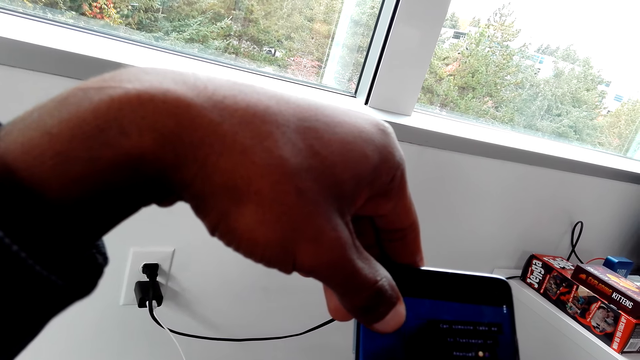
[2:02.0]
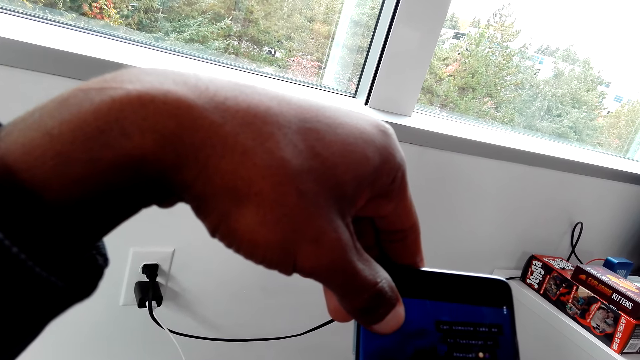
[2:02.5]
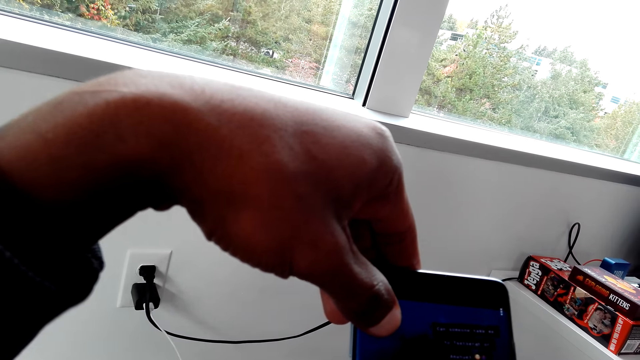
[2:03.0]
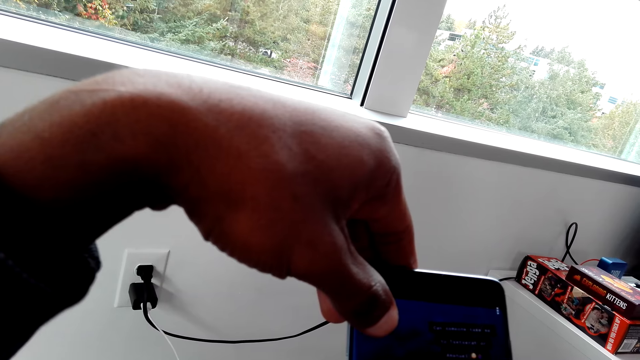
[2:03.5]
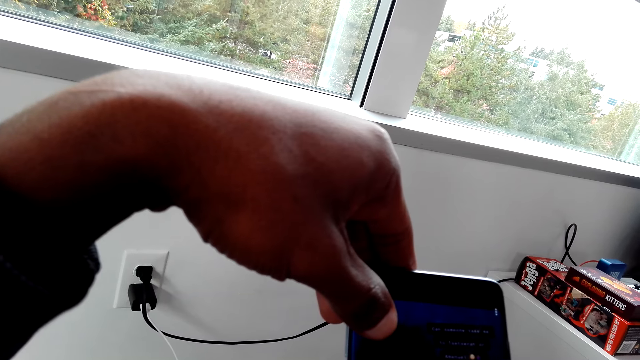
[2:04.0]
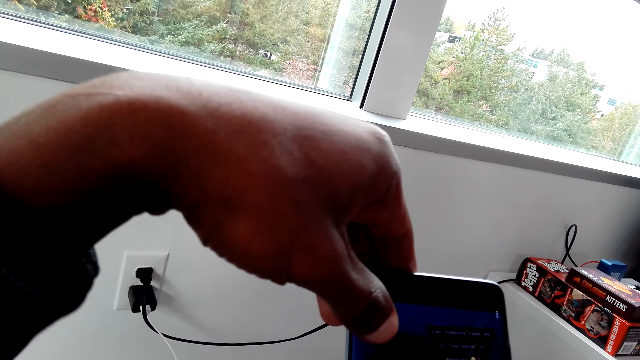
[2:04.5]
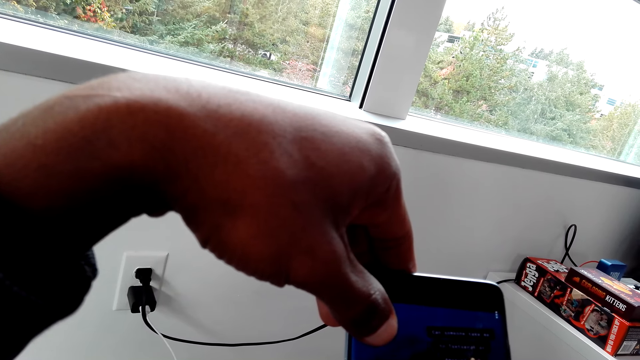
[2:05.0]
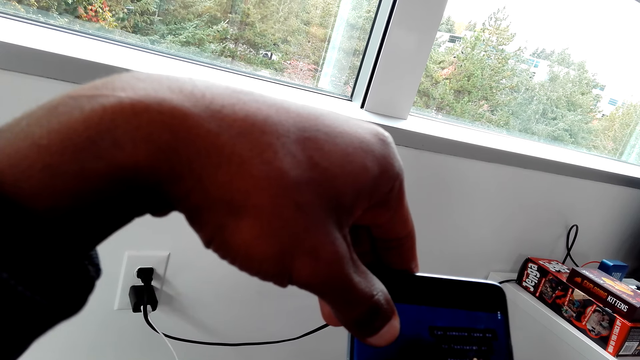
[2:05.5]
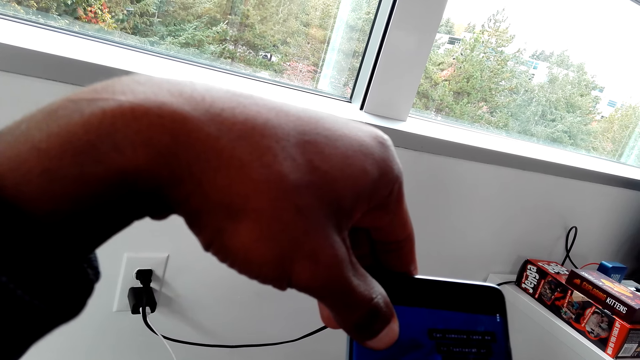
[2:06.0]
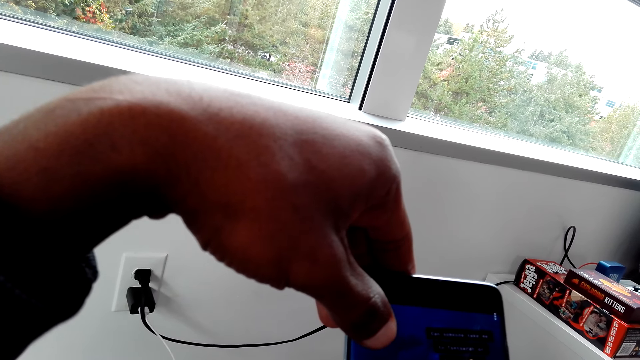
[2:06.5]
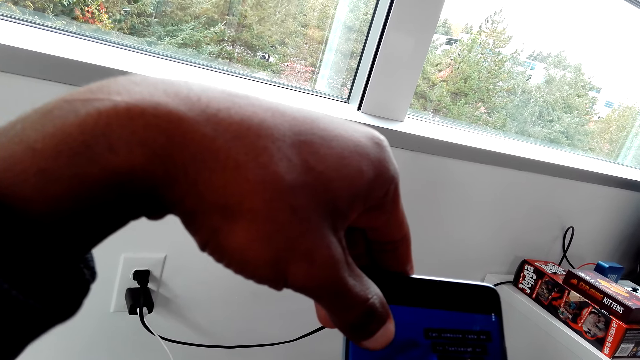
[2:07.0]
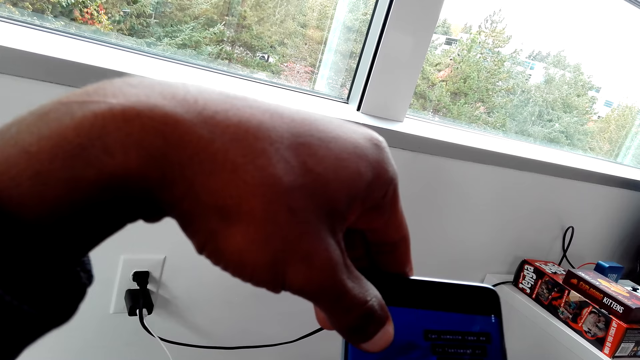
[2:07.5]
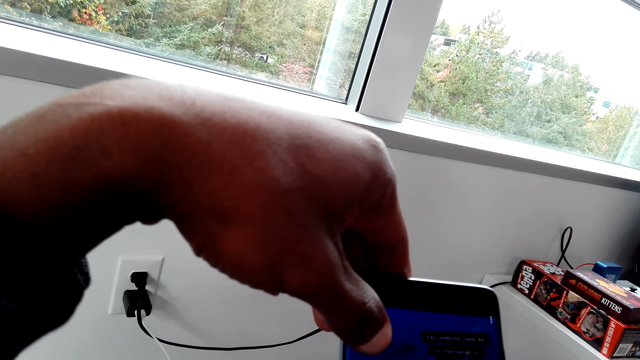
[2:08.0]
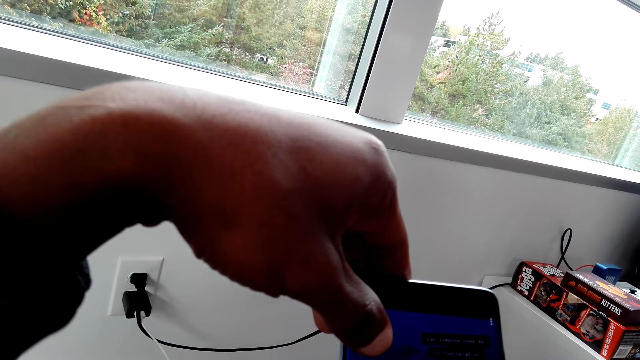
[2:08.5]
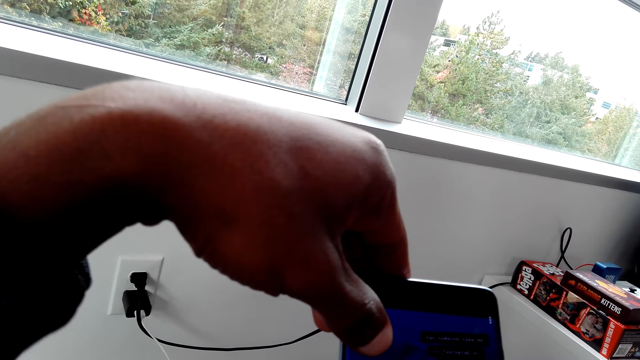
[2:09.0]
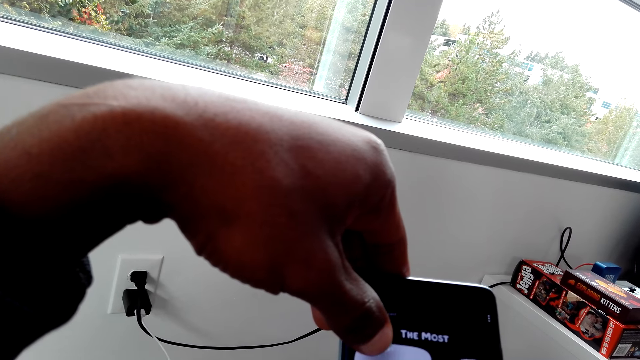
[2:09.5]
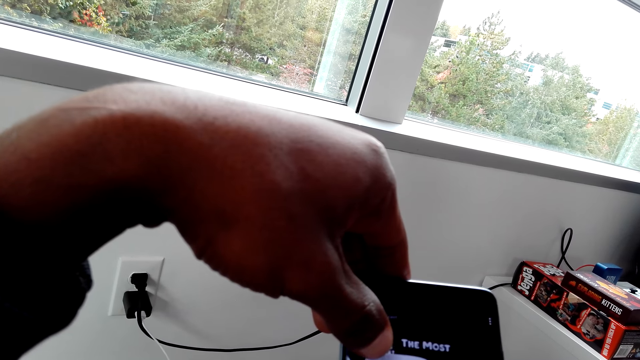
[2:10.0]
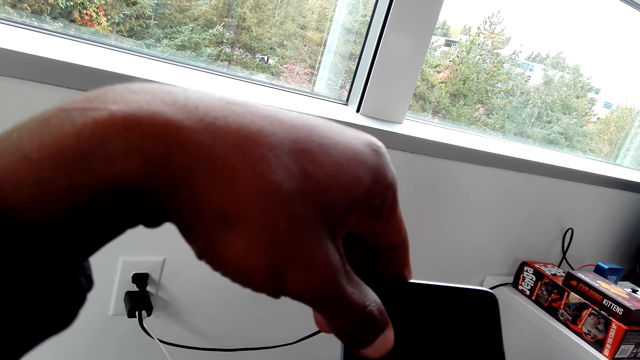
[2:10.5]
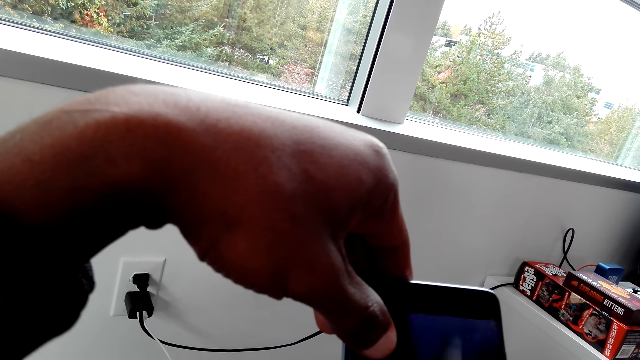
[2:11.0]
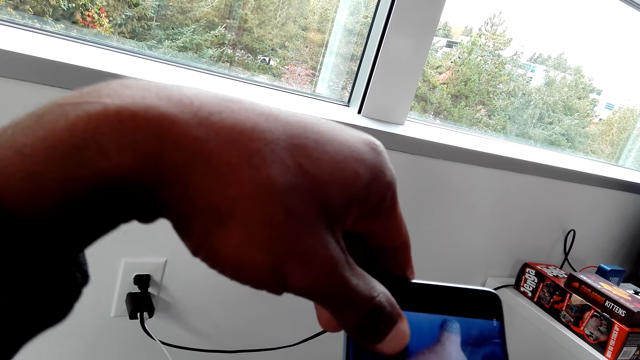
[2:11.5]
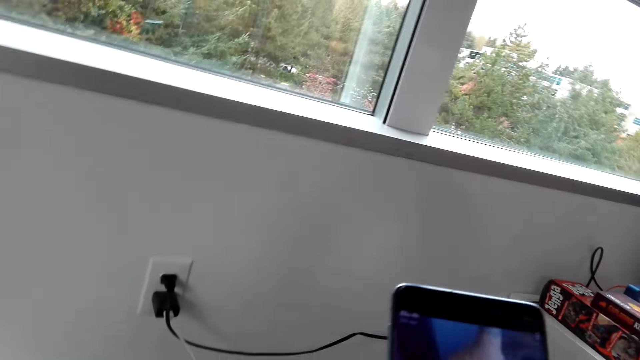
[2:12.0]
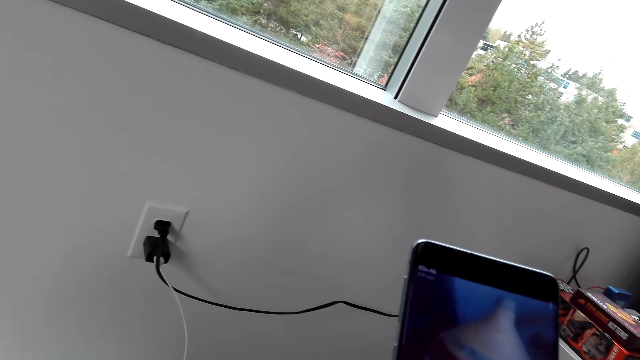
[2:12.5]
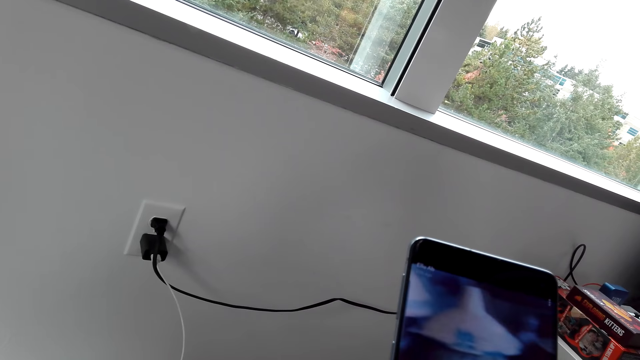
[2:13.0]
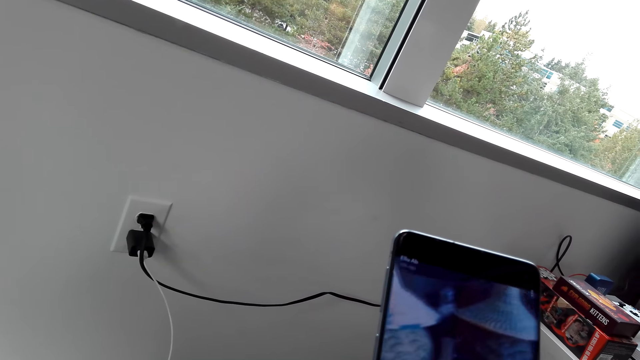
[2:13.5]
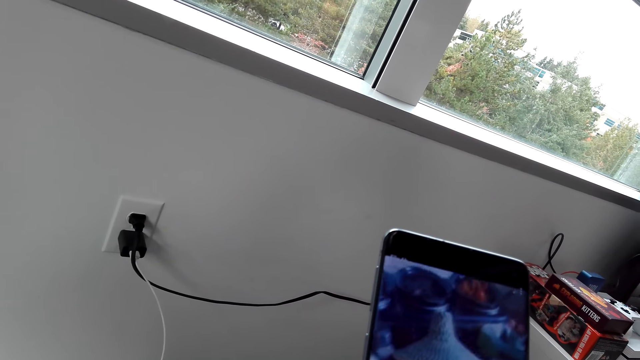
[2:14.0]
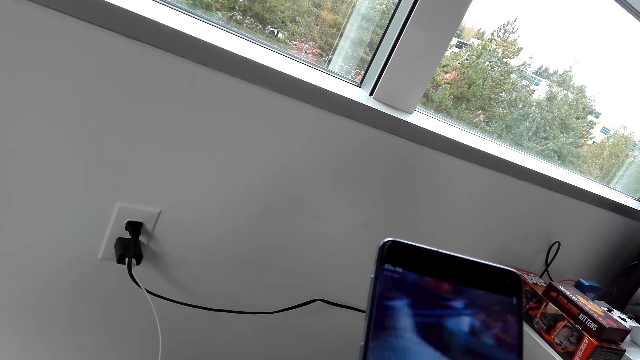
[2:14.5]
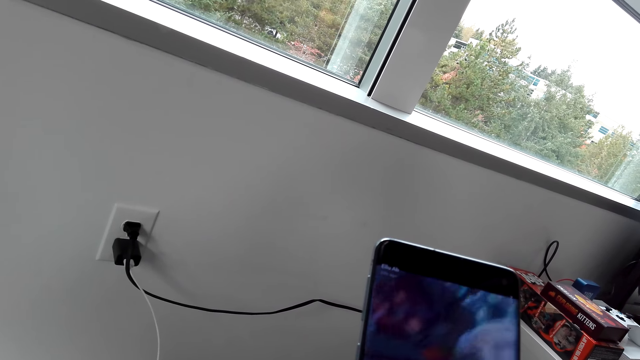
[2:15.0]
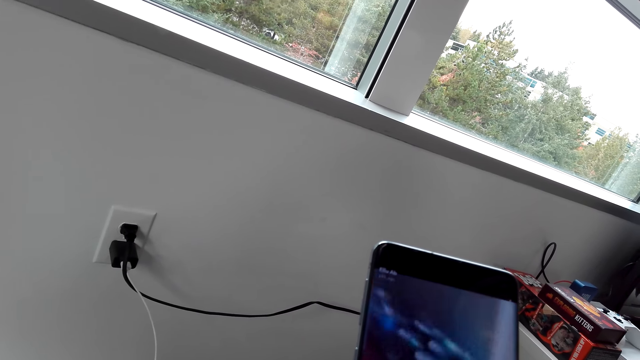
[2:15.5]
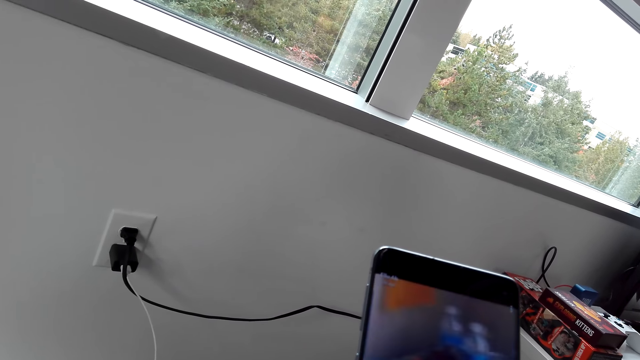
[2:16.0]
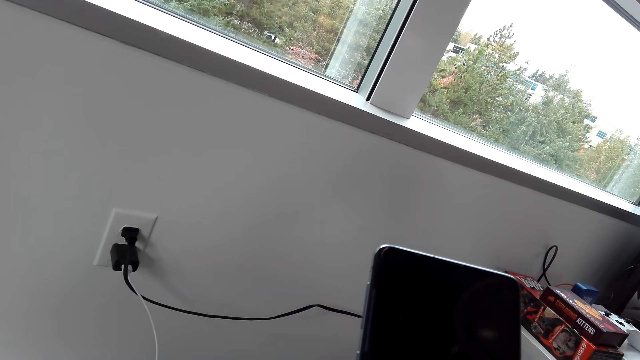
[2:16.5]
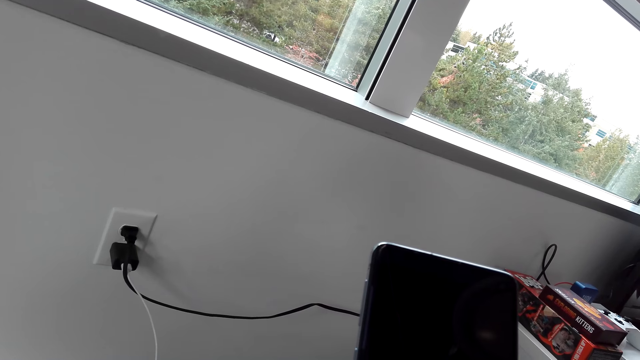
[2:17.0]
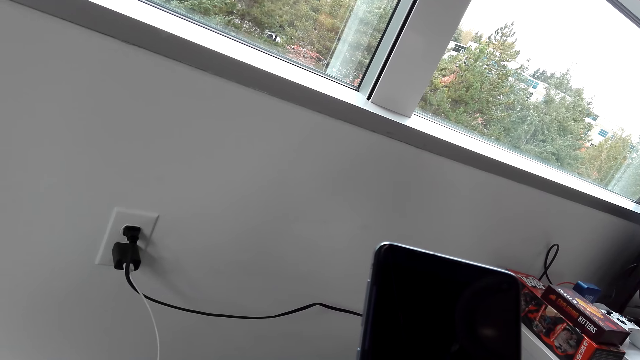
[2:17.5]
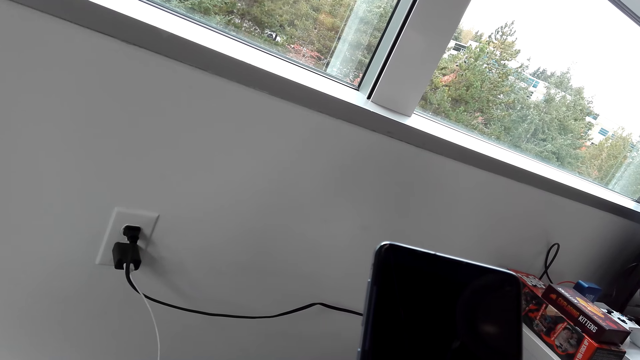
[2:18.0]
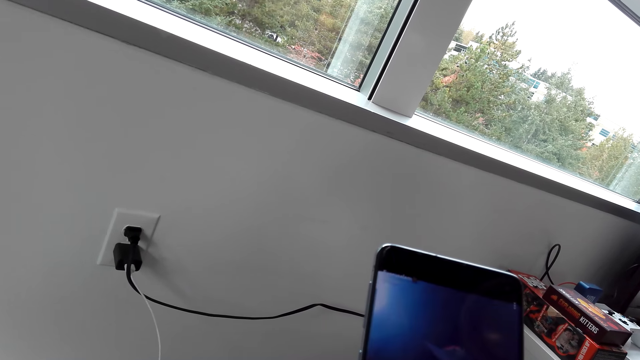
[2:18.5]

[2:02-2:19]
The camera wearer touches something. They use a mobile phone.
